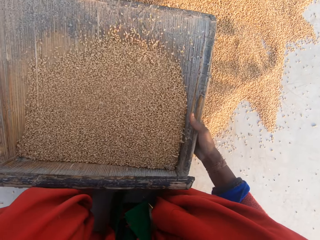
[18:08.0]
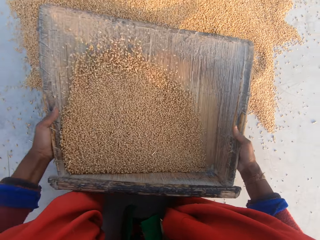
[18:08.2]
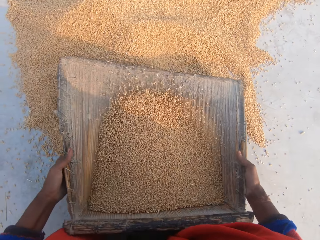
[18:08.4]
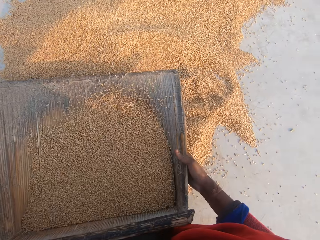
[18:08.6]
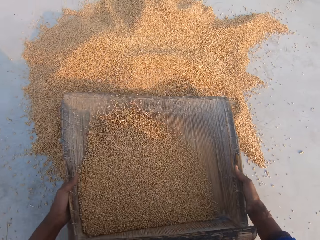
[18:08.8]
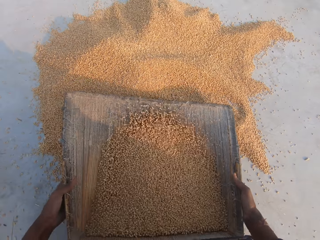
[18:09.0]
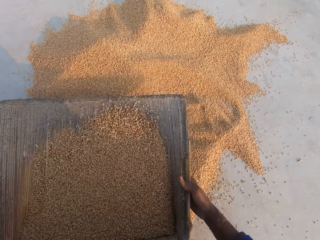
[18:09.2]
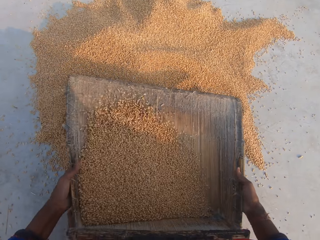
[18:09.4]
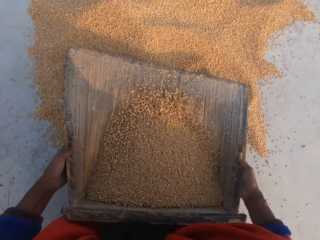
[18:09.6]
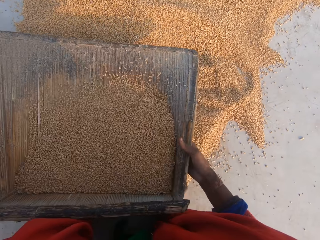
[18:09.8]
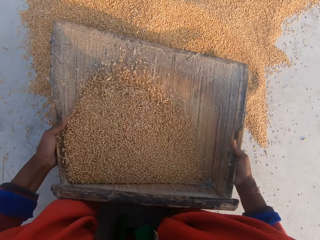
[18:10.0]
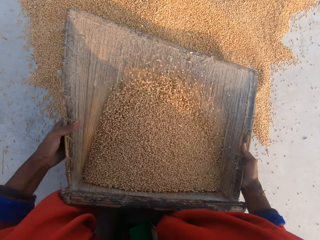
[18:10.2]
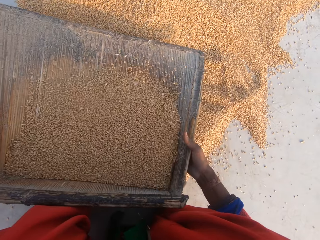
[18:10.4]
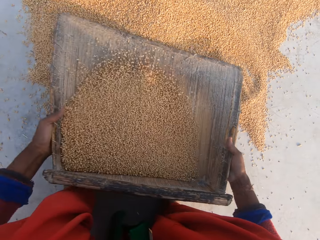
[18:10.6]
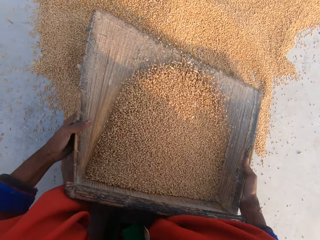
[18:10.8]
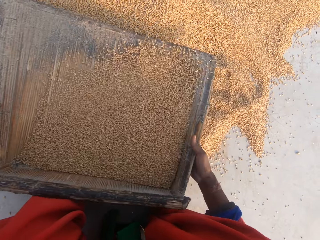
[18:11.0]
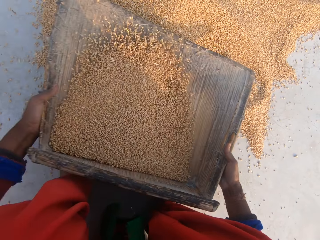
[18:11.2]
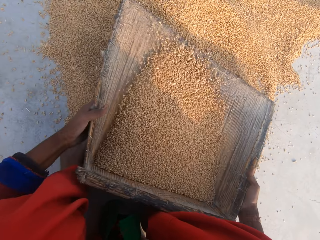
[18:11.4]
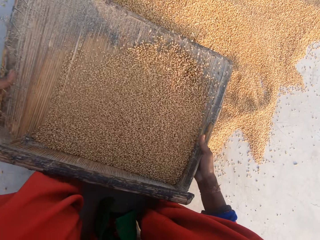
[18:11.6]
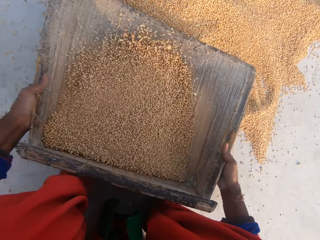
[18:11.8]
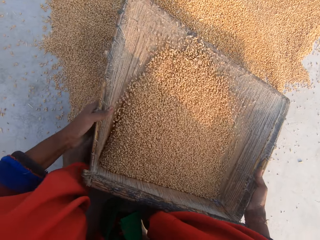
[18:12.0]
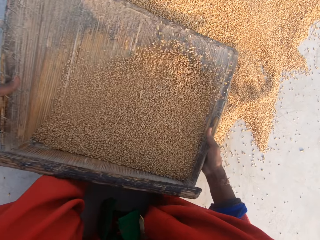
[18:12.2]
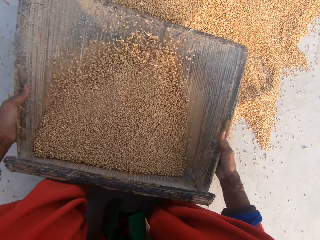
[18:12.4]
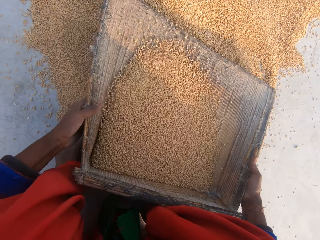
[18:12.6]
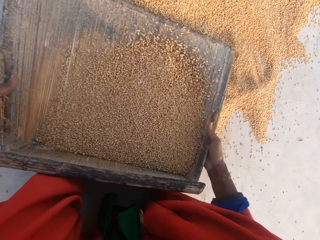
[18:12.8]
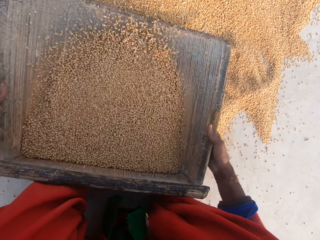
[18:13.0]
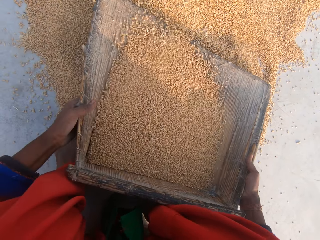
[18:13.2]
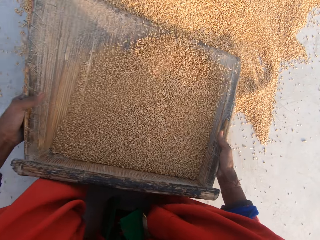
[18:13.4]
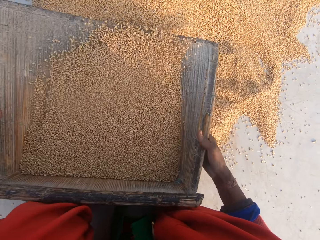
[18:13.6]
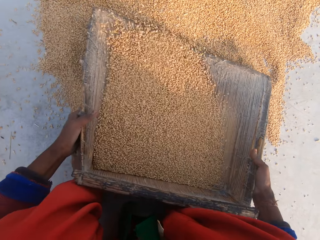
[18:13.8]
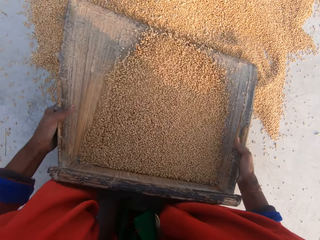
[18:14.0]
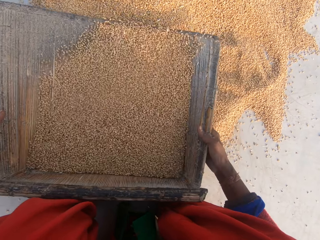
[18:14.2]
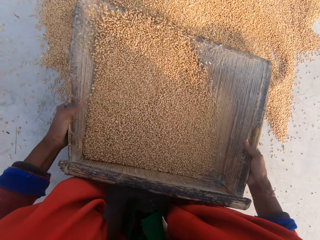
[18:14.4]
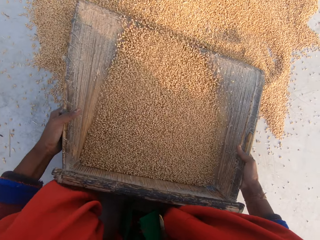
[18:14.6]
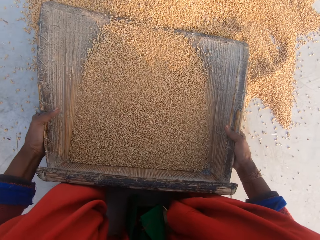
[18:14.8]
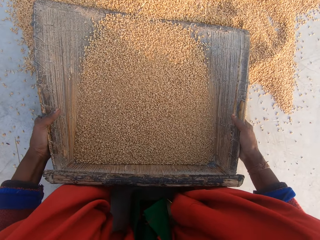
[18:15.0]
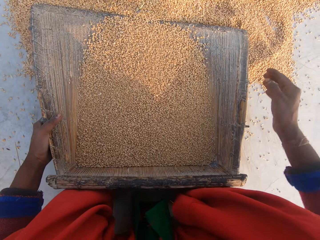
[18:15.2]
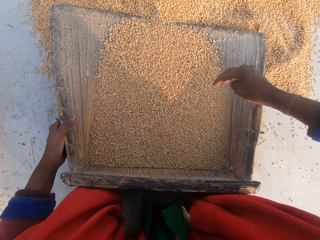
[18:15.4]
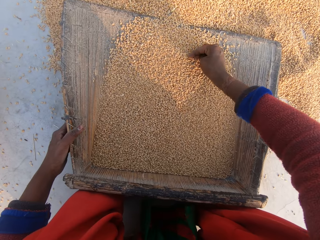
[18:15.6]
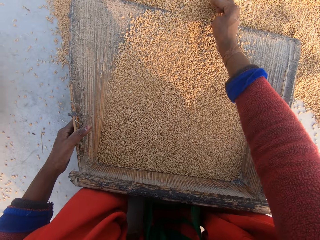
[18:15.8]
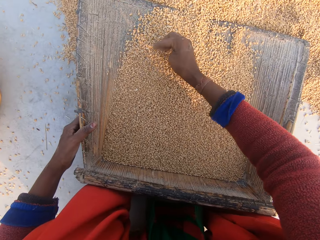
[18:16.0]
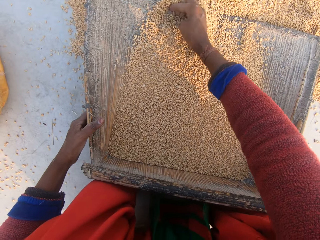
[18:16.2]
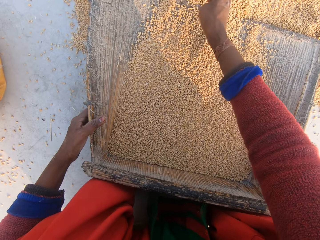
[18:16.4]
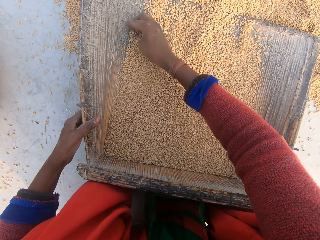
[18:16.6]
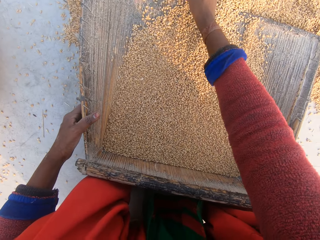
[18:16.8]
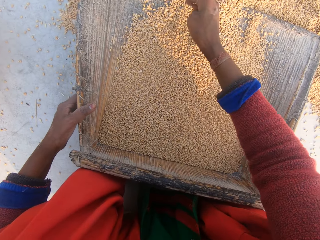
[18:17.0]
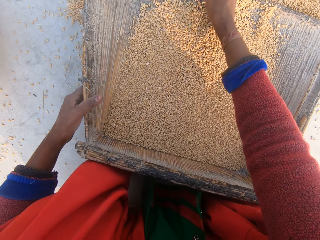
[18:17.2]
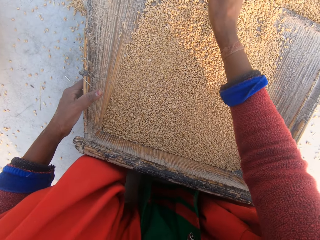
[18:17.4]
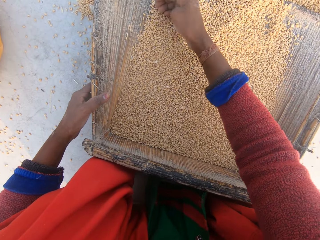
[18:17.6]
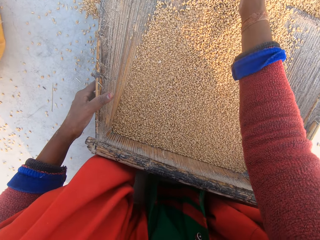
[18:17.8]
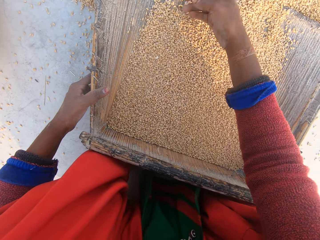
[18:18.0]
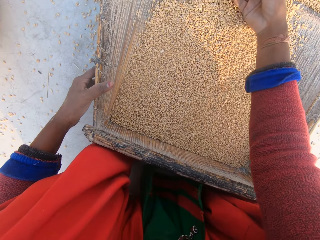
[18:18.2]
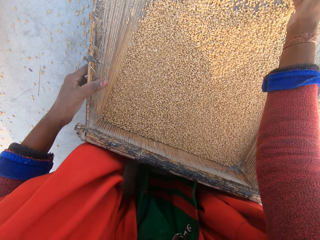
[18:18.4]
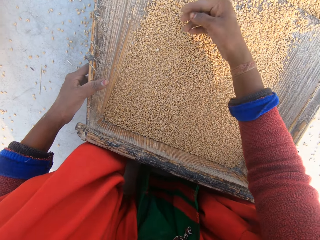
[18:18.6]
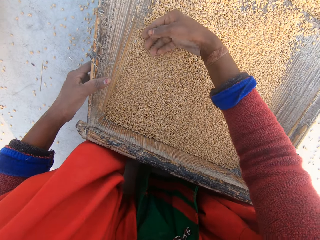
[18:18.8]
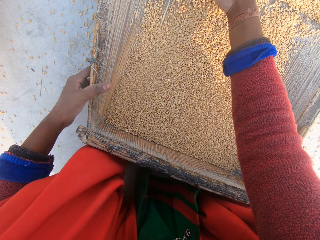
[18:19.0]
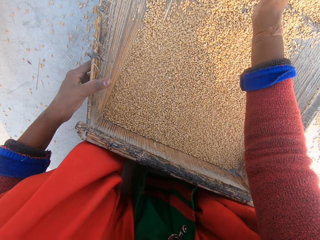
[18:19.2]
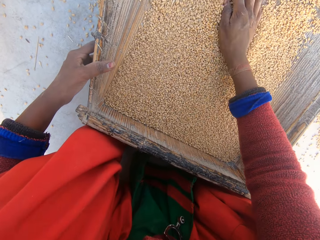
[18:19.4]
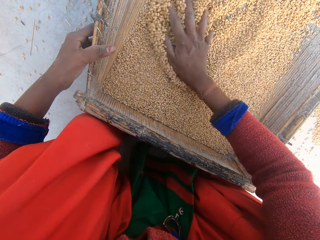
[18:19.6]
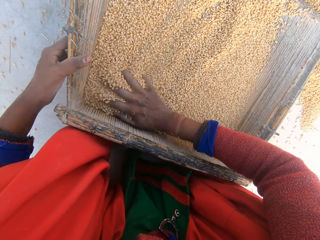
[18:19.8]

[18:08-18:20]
The camera wearer touches the corn inside the sieve. They inspect the millet.

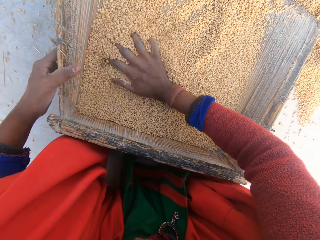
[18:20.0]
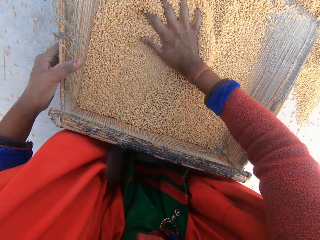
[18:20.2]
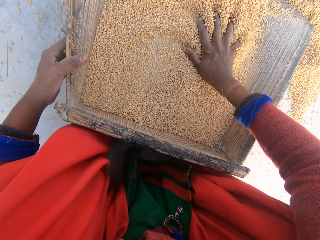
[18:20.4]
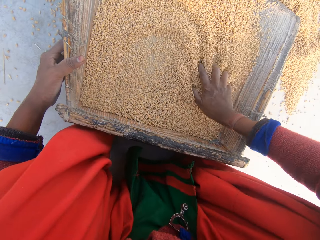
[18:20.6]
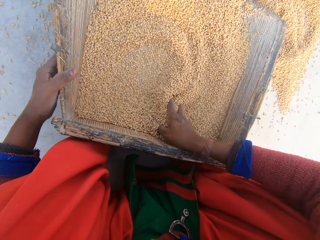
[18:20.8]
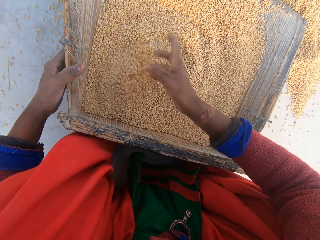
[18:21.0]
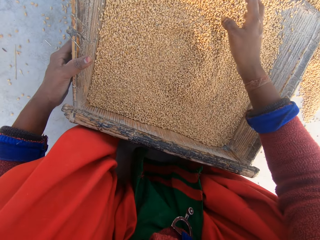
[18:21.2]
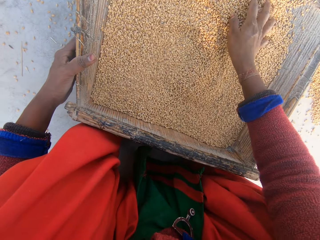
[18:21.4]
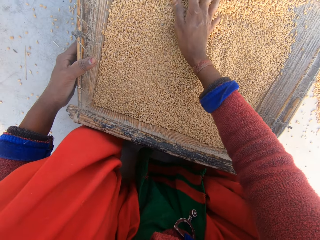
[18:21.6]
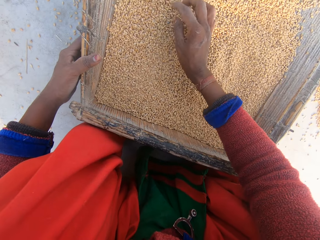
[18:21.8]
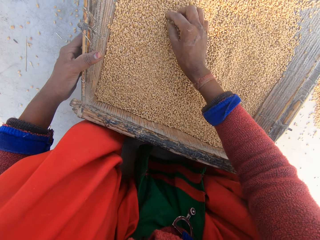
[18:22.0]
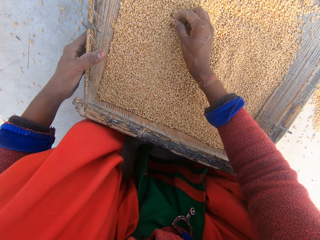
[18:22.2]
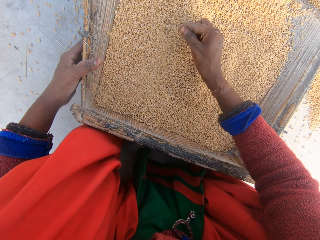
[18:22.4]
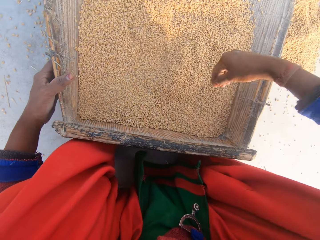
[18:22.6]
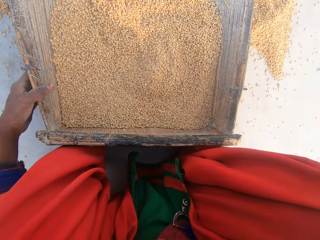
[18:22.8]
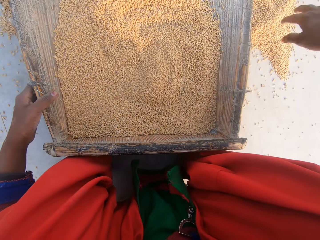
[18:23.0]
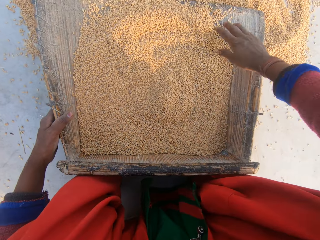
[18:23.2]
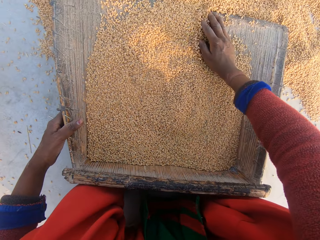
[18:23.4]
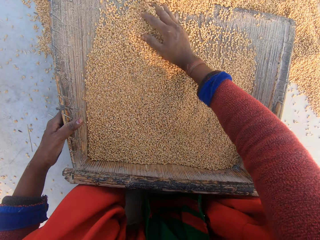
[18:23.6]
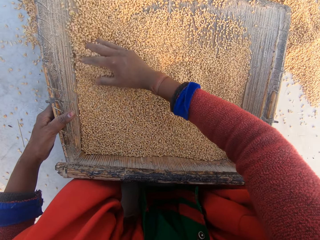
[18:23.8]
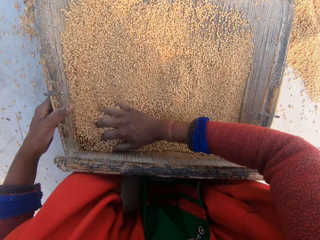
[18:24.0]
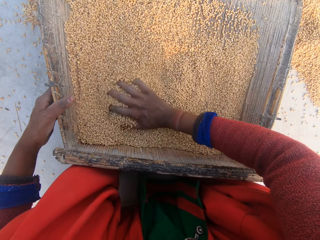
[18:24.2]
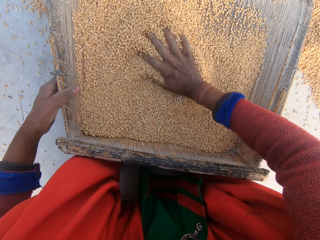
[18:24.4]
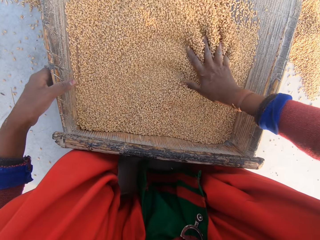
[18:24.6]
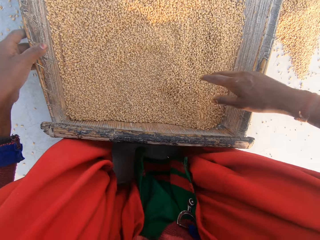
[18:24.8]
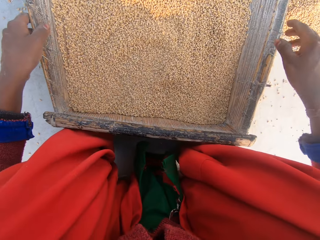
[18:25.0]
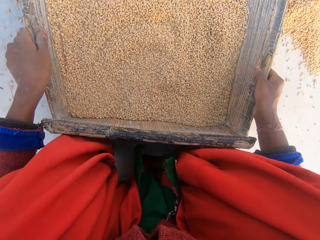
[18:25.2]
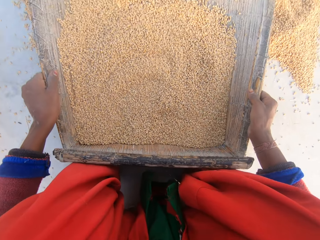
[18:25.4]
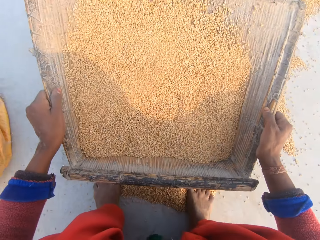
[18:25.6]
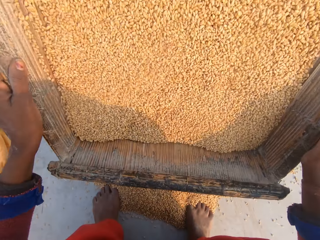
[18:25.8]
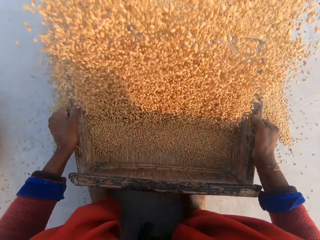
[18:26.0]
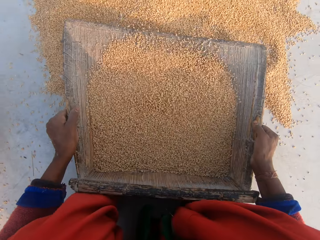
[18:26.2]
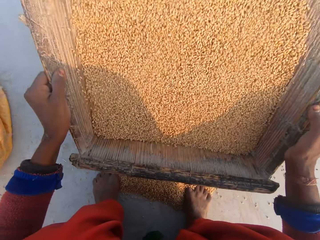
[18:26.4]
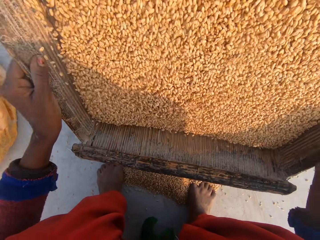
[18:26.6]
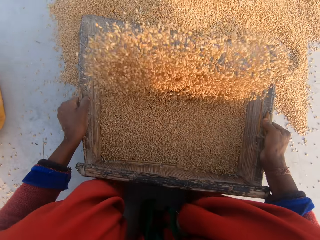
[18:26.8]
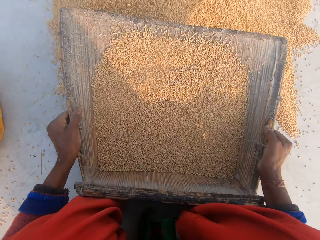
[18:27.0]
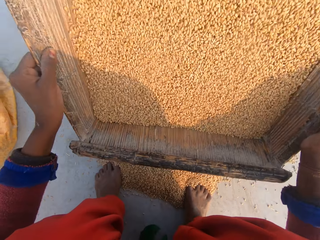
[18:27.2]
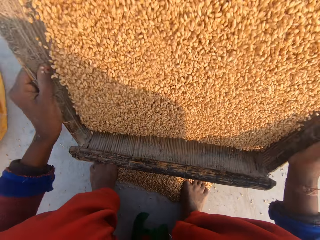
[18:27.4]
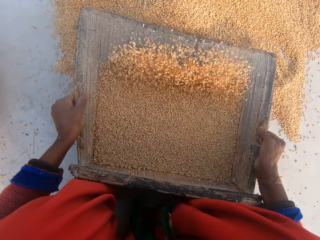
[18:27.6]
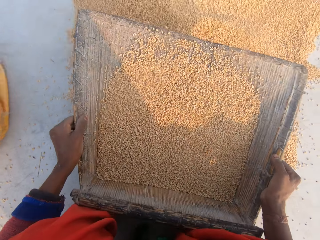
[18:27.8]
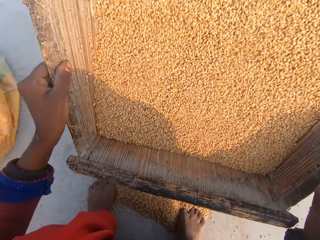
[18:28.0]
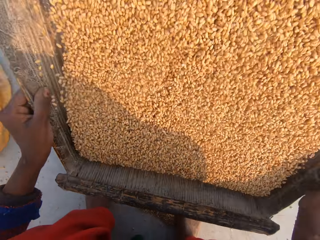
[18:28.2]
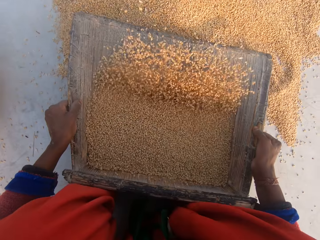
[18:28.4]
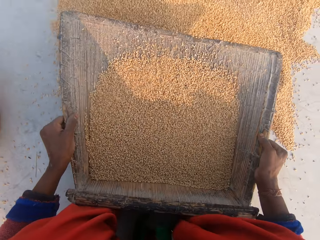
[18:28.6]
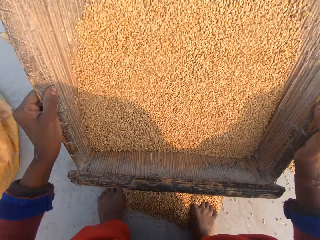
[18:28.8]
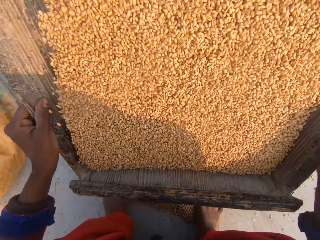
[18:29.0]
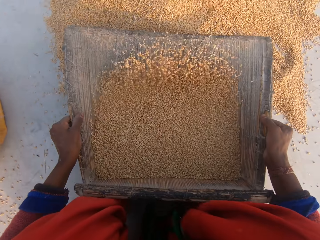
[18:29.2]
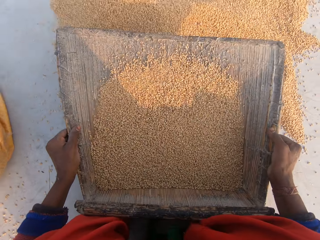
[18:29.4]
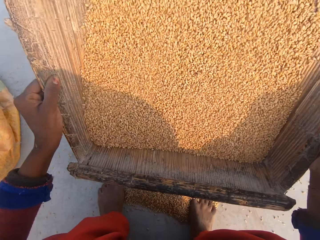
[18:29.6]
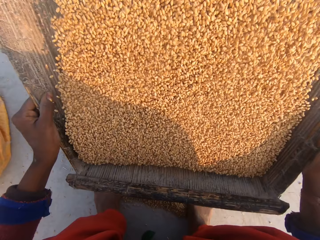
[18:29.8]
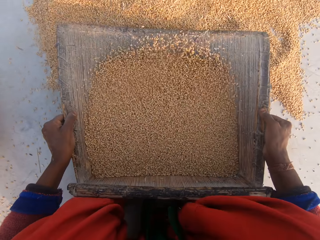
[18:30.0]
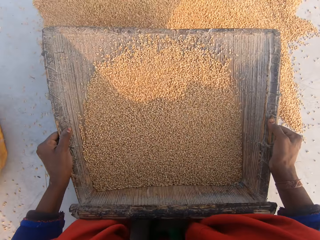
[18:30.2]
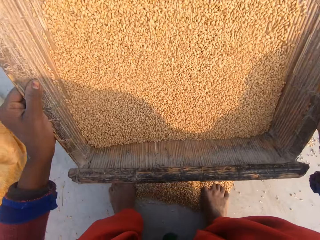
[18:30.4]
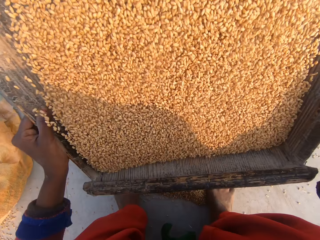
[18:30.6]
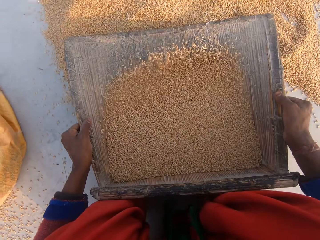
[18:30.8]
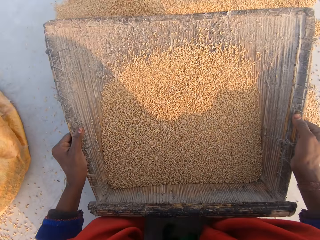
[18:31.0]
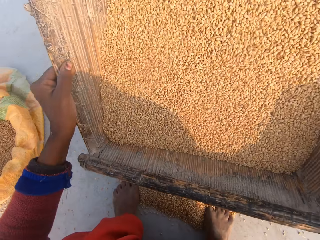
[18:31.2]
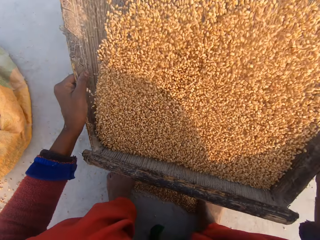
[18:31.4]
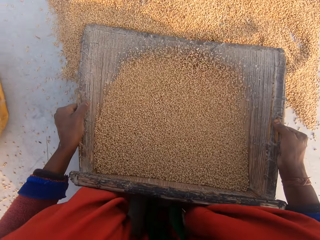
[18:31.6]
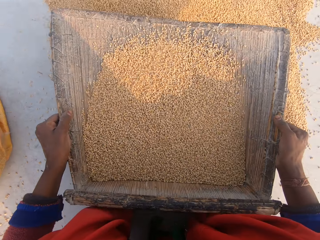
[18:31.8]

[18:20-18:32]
The camera wearer removes dirt on the millet. They inspect the millet. They pick up the grain cleaner. They sieve the corn stock with the sieve. They remove dirt on the millet.
